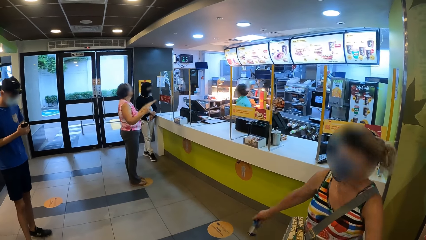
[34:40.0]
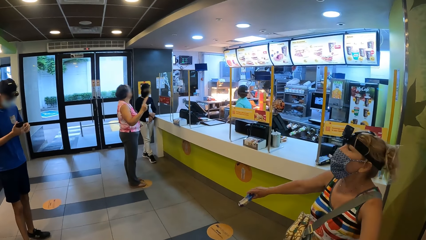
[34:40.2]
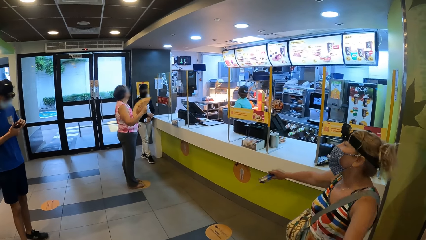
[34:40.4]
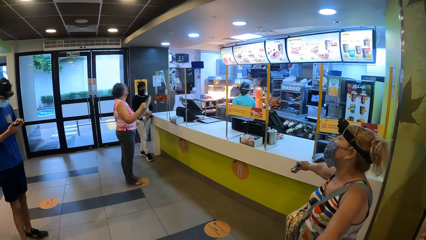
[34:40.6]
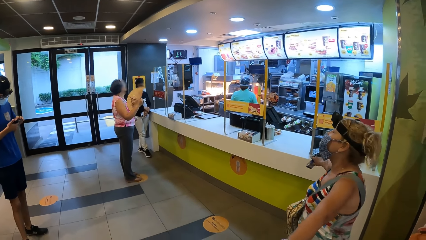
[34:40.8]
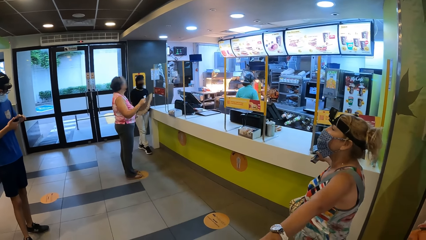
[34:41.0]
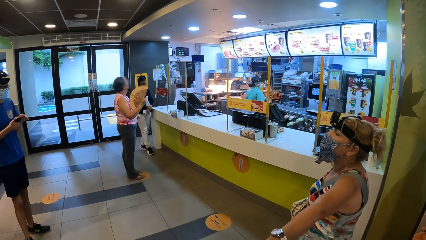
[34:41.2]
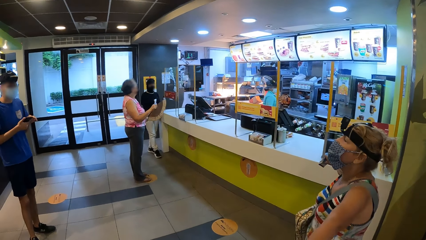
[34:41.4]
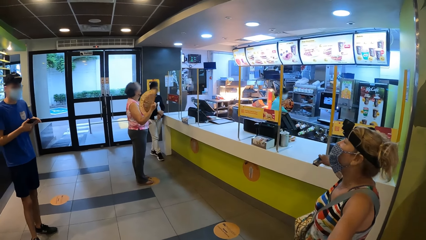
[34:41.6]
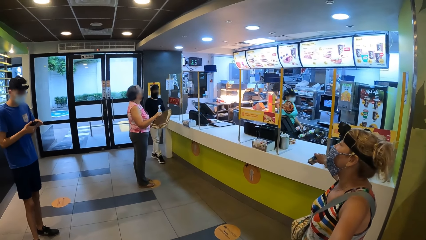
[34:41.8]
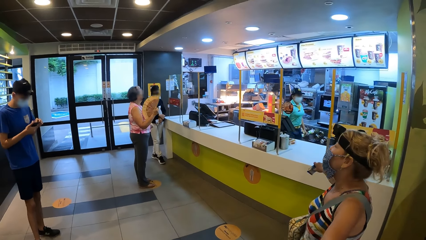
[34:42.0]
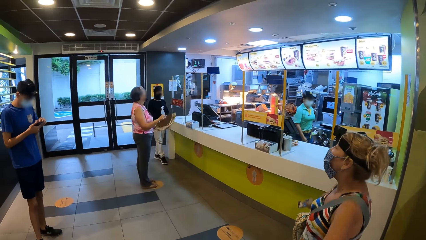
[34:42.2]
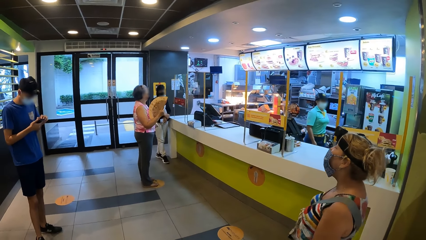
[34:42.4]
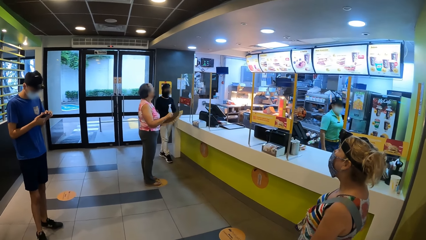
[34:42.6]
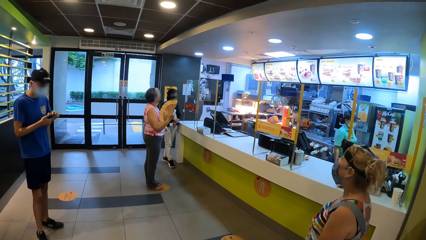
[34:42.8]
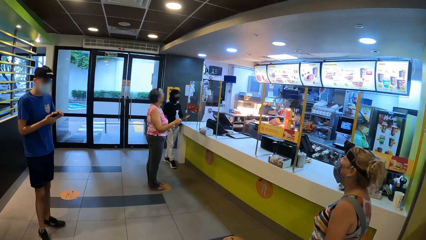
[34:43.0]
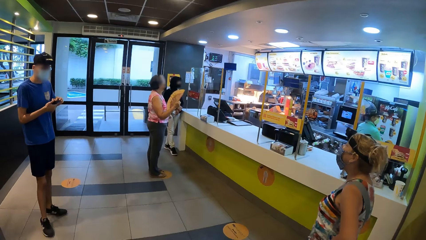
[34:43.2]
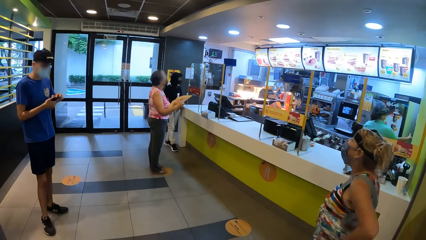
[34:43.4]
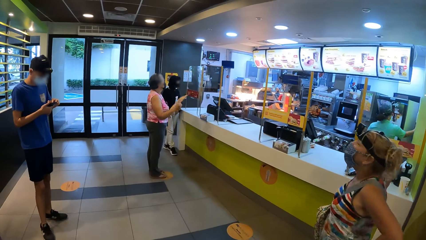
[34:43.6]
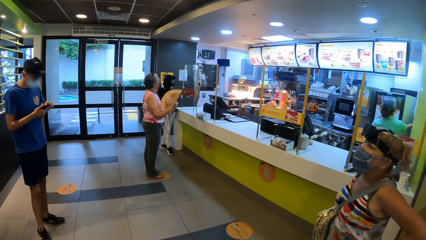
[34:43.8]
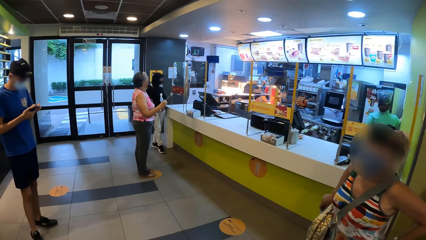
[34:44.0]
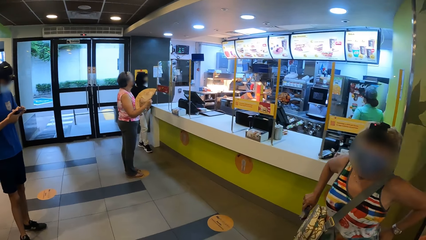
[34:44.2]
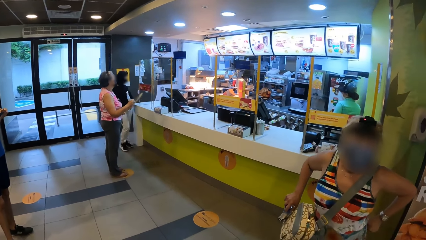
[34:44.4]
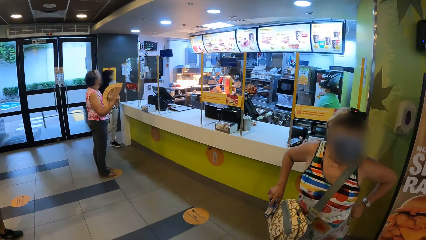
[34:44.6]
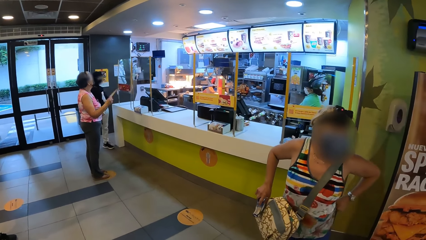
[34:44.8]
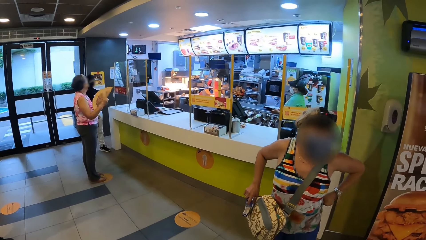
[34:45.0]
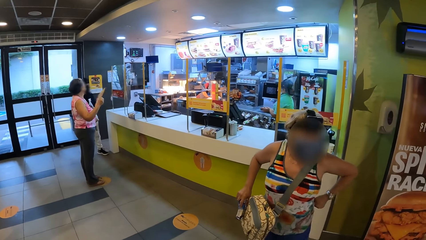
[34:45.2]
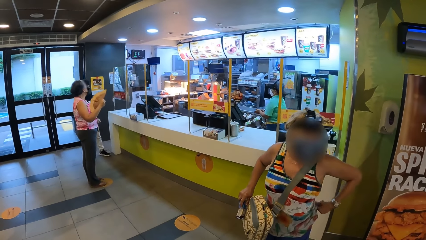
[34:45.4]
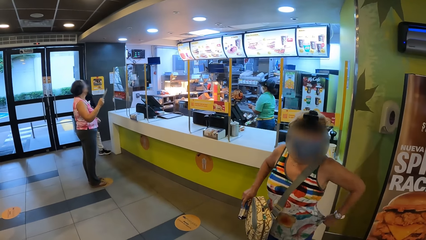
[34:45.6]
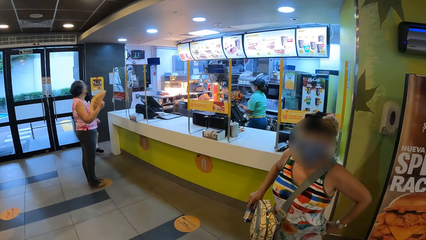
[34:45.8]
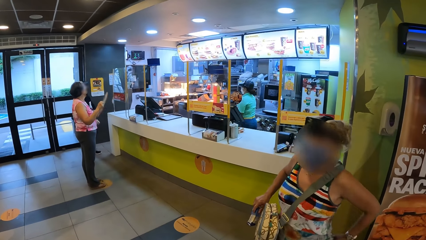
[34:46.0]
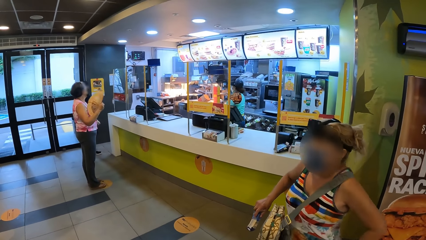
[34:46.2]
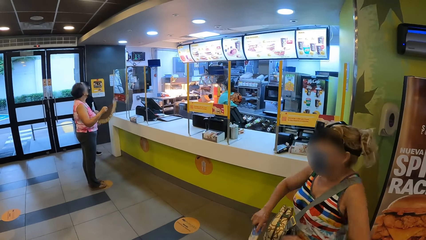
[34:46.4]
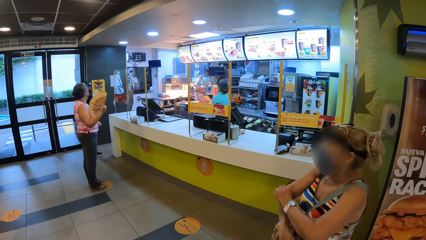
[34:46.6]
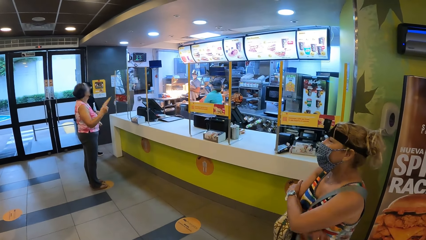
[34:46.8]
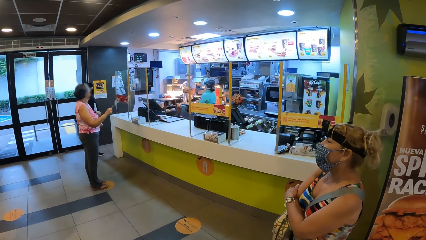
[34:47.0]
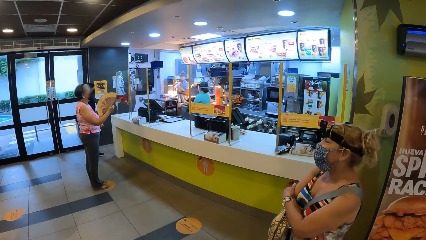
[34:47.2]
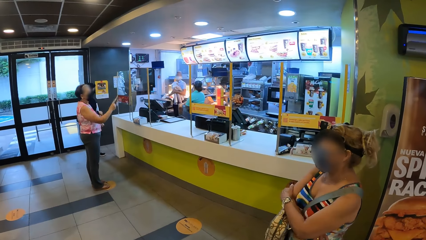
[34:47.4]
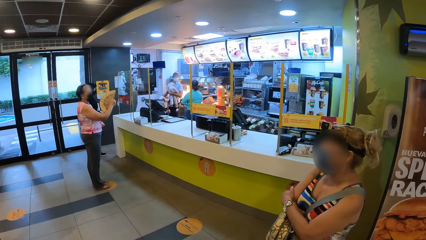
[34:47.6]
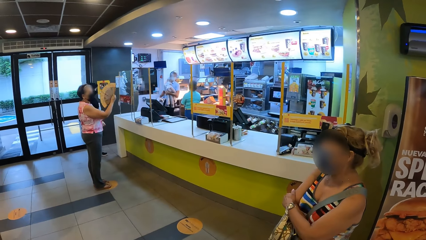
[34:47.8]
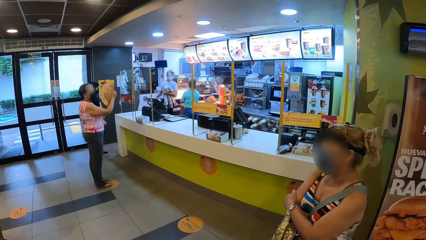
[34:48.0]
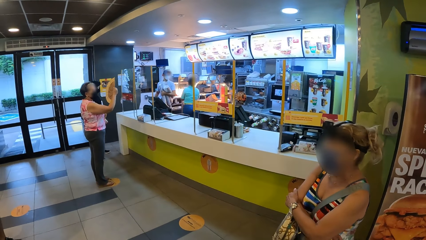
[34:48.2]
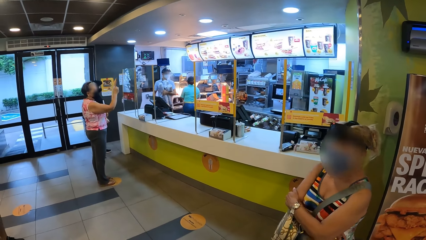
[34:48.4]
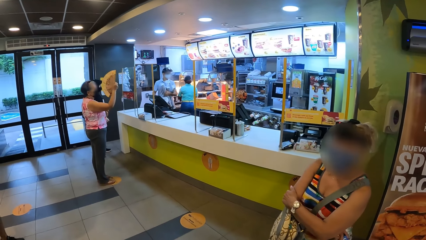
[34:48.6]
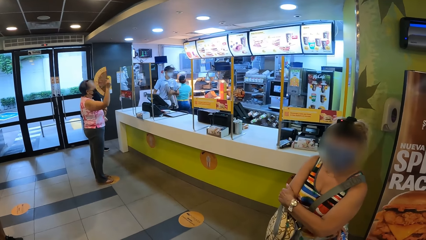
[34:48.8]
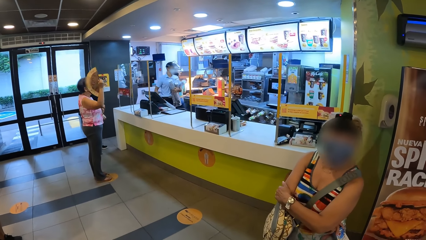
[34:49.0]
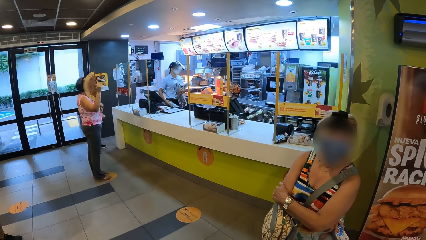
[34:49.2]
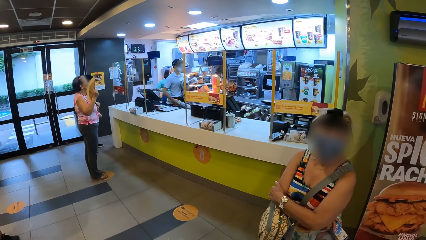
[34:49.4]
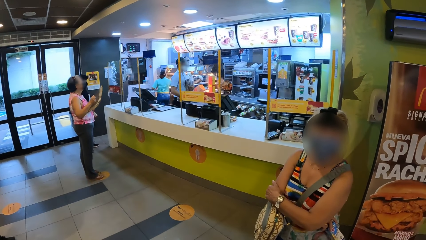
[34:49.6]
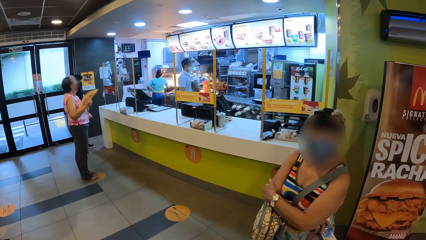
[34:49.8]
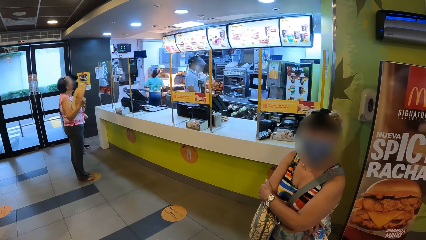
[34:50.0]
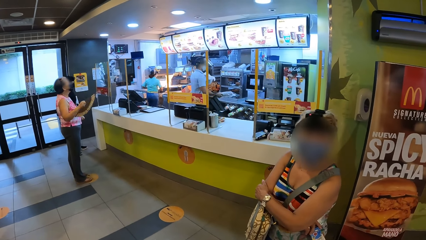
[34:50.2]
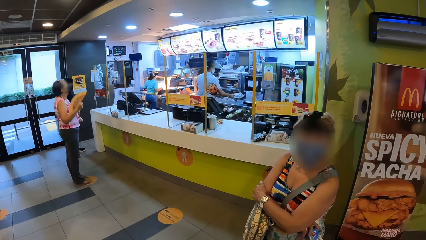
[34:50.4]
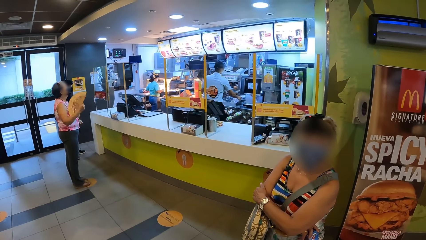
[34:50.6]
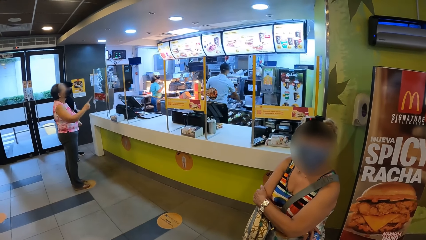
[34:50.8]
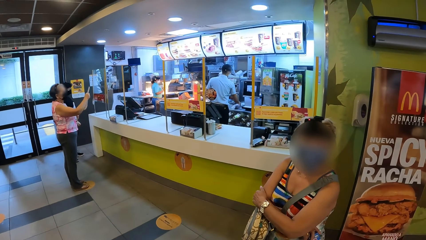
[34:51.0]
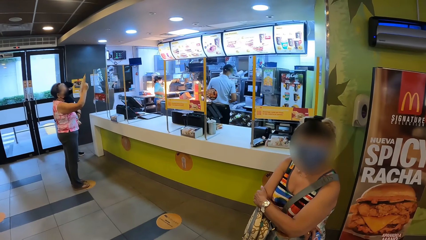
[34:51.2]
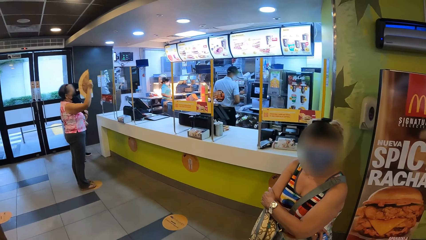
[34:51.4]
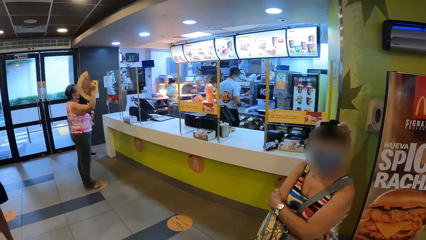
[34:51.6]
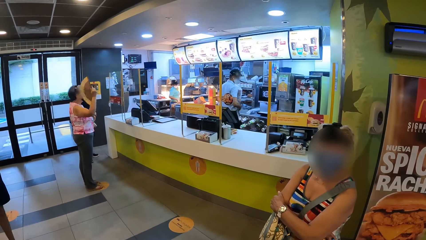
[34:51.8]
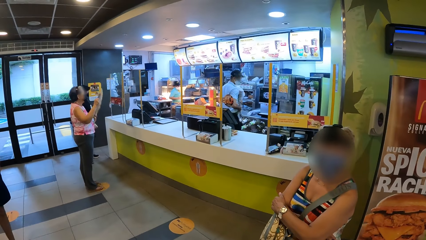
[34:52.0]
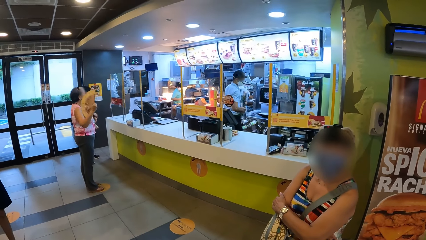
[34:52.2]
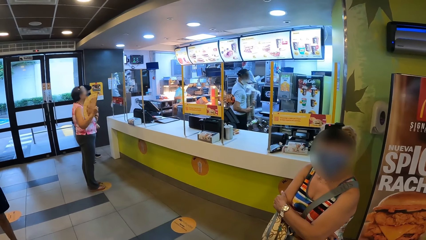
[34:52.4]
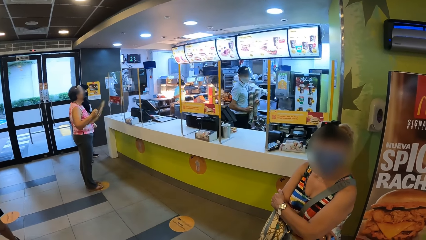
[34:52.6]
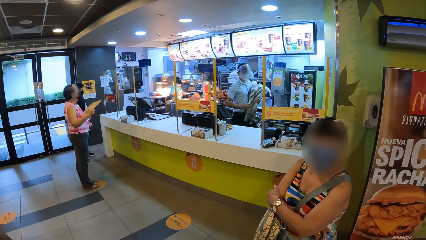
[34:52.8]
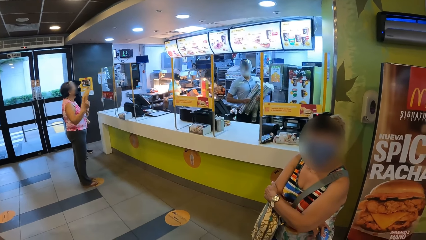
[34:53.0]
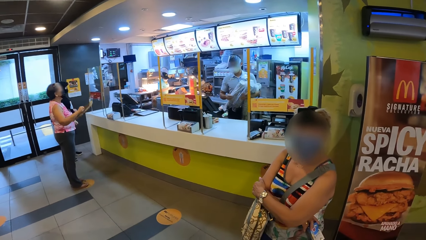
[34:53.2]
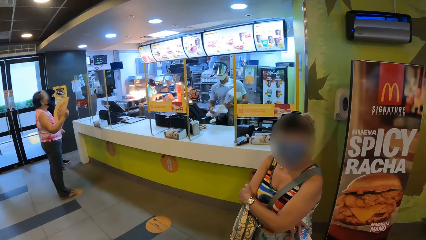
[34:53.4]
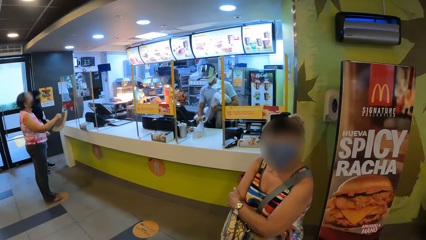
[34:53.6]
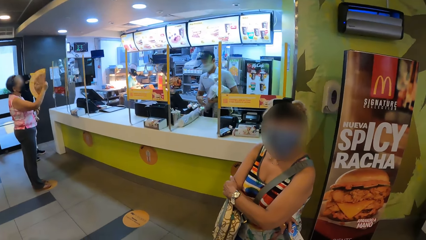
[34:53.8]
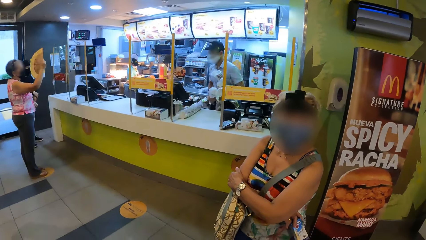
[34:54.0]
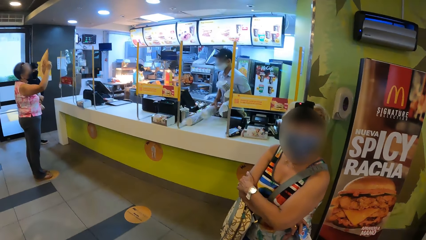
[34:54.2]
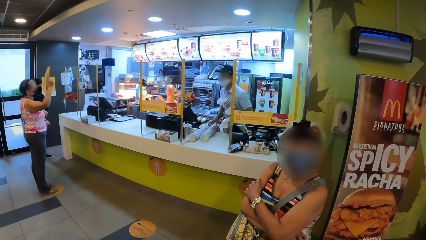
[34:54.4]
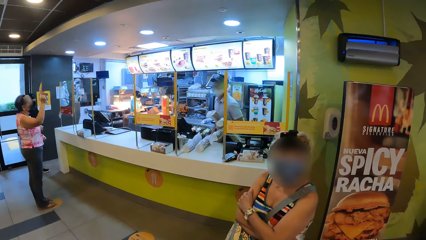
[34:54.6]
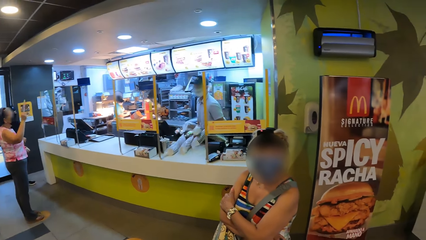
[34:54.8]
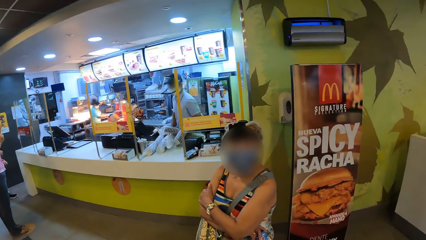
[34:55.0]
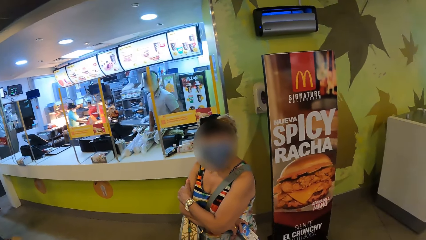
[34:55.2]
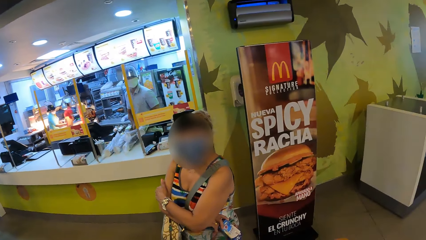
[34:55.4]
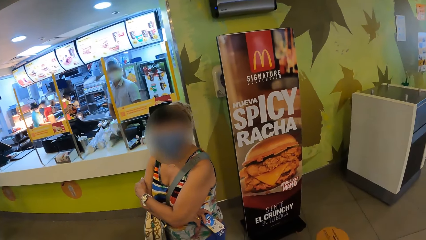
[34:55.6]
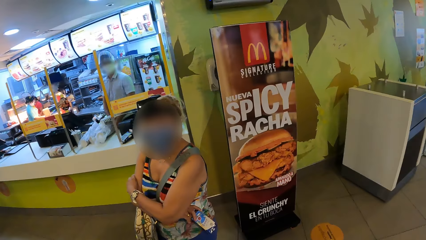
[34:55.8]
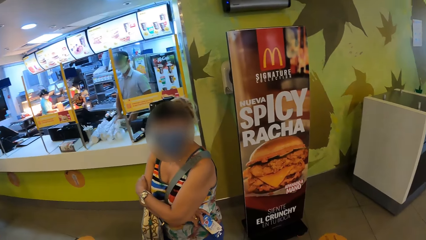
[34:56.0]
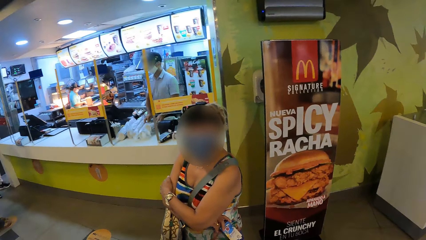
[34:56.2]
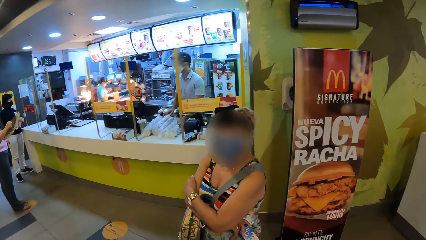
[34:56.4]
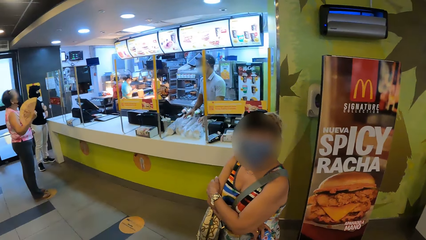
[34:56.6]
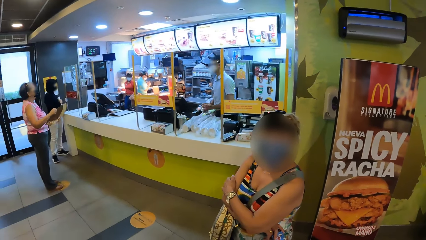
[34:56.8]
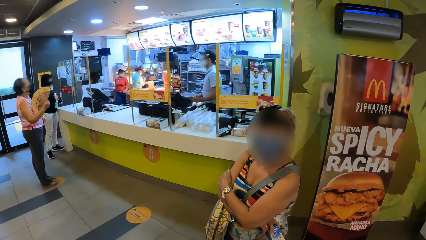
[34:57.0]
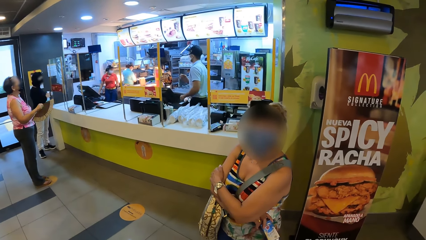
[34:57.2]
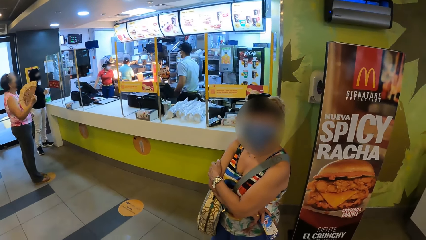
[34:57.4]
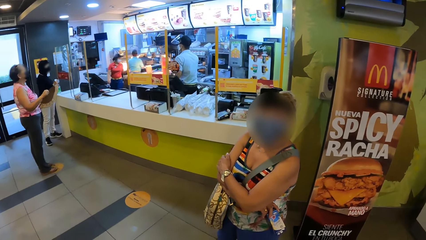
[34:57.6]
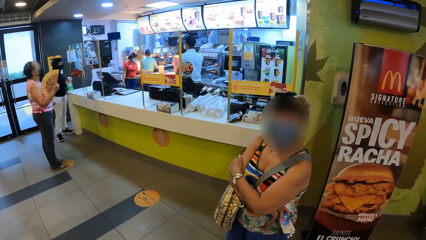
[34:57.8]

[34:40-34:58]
A person fans herself. Another person talks with the camera wearer. The other person folds her arm. The camera wearer converses with another person. The first person fans herself. The camera wearer looks around.
